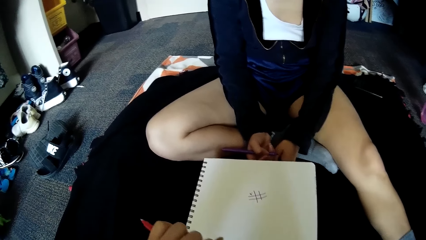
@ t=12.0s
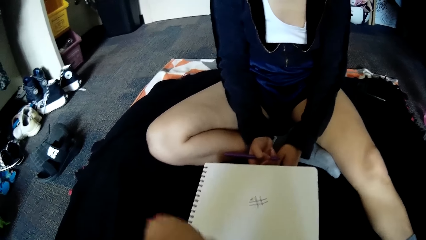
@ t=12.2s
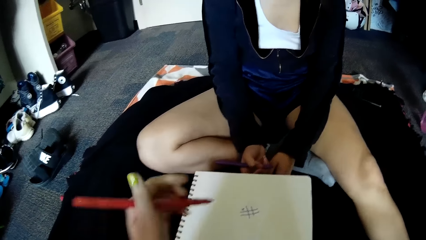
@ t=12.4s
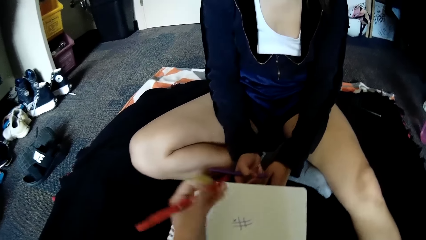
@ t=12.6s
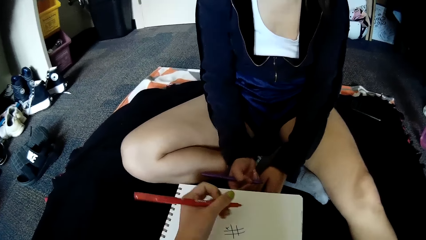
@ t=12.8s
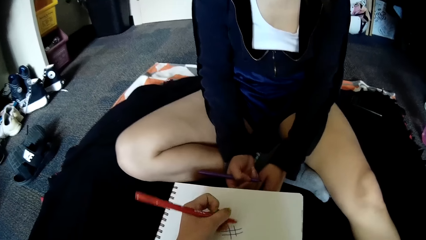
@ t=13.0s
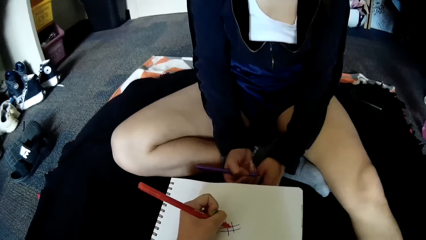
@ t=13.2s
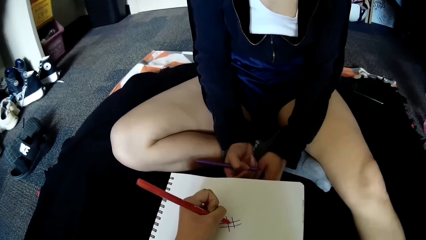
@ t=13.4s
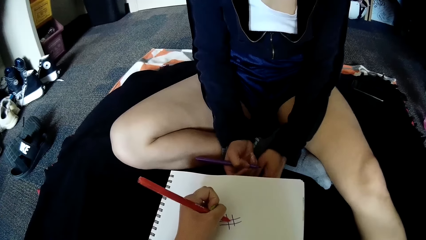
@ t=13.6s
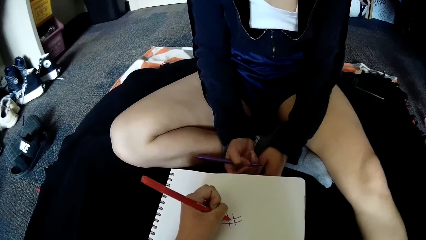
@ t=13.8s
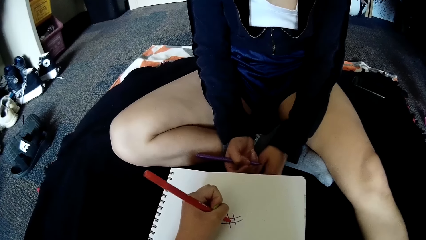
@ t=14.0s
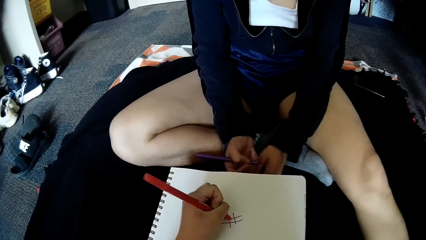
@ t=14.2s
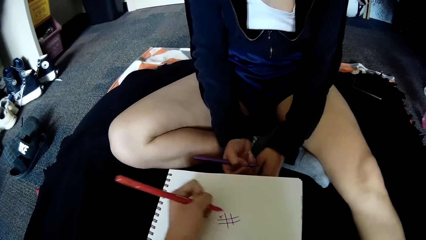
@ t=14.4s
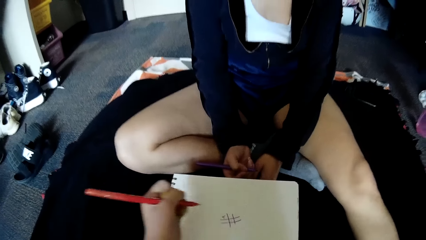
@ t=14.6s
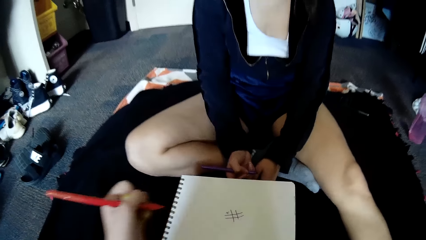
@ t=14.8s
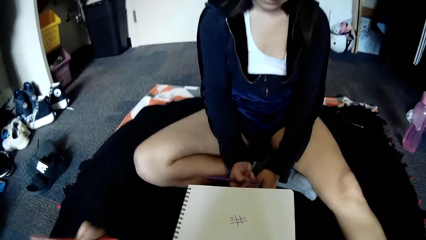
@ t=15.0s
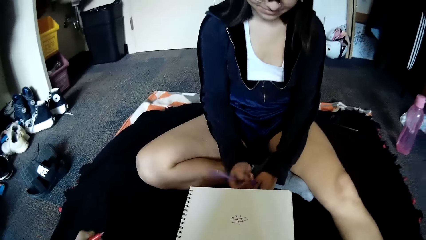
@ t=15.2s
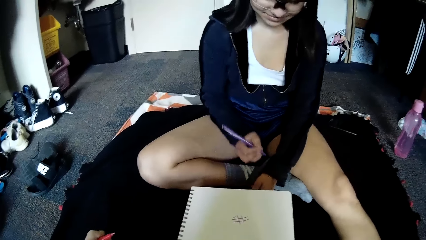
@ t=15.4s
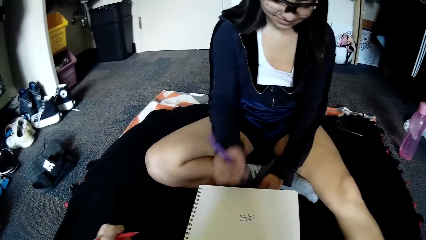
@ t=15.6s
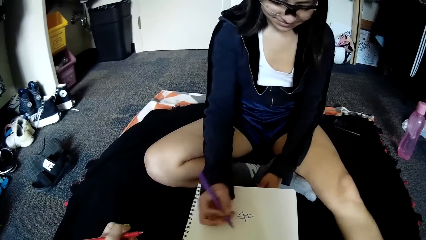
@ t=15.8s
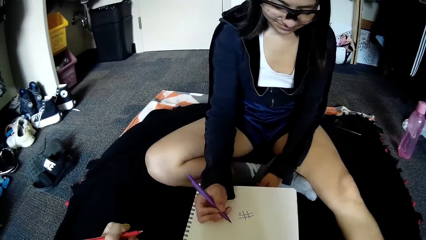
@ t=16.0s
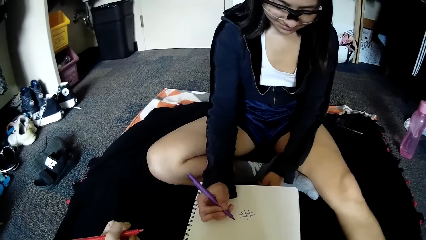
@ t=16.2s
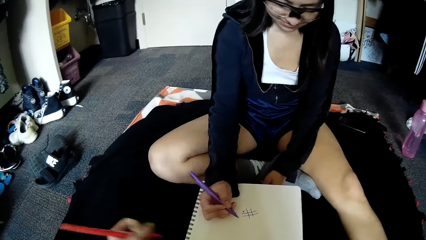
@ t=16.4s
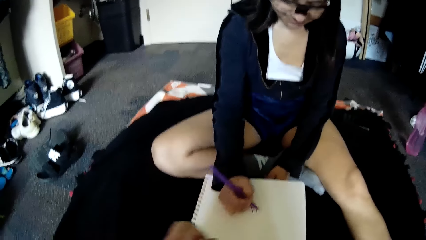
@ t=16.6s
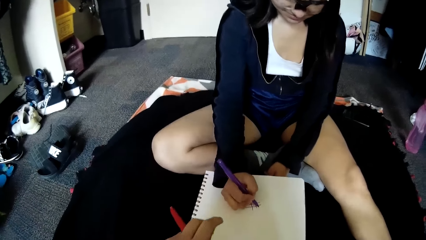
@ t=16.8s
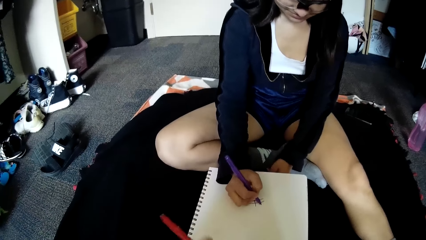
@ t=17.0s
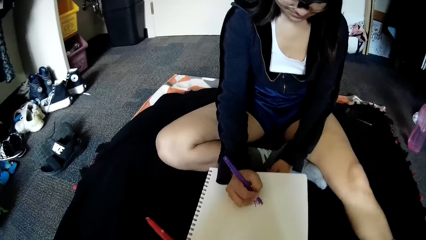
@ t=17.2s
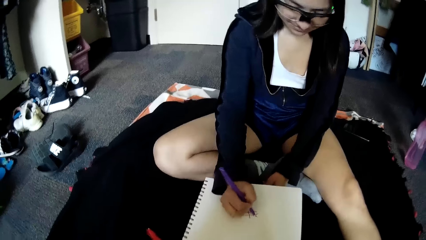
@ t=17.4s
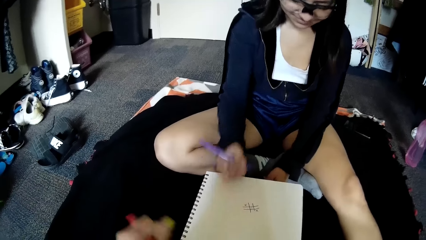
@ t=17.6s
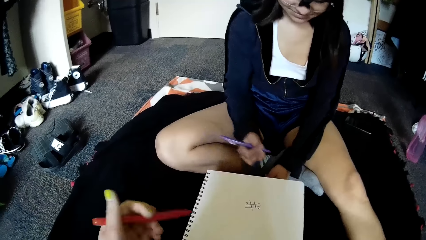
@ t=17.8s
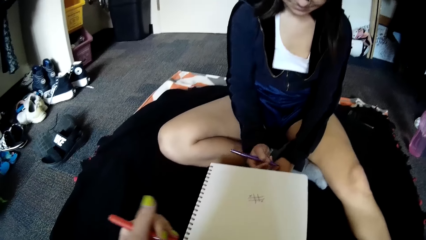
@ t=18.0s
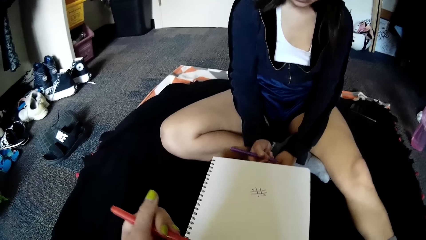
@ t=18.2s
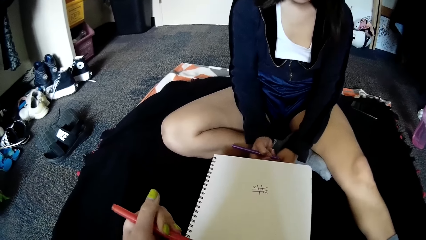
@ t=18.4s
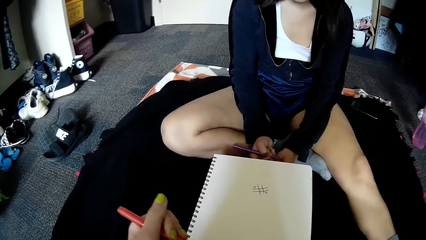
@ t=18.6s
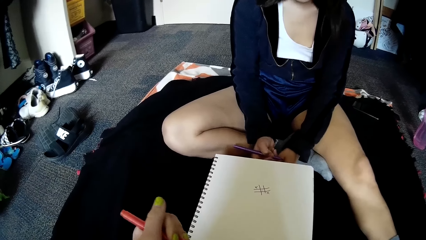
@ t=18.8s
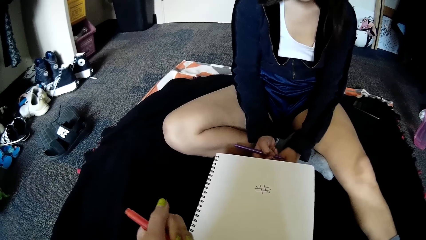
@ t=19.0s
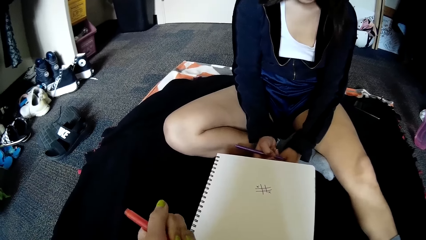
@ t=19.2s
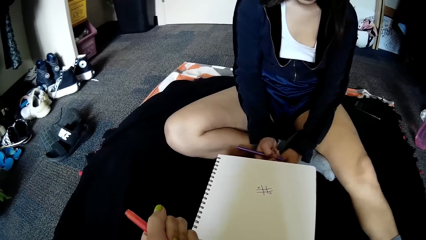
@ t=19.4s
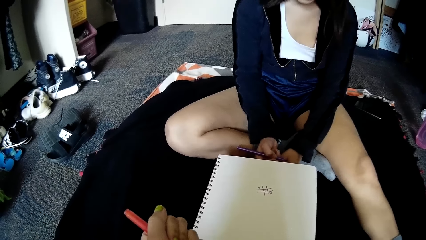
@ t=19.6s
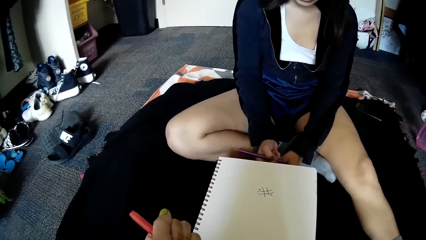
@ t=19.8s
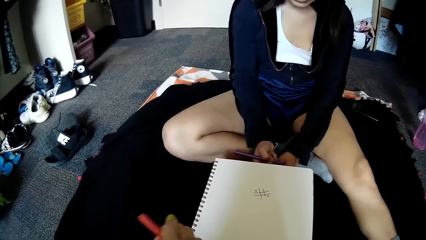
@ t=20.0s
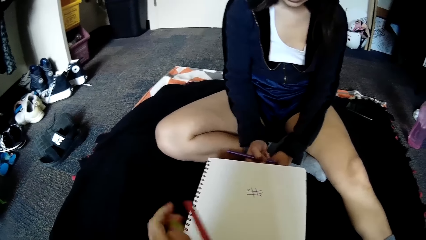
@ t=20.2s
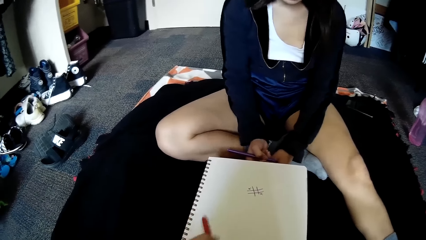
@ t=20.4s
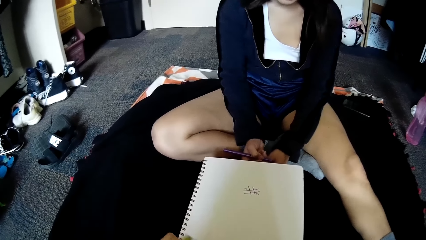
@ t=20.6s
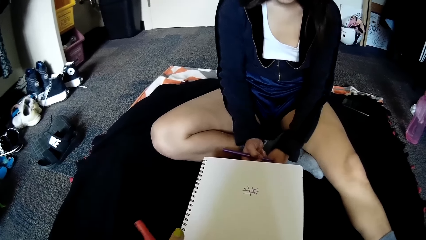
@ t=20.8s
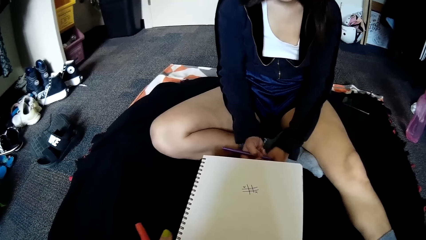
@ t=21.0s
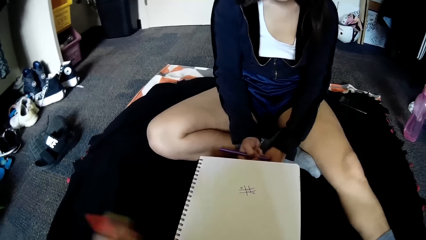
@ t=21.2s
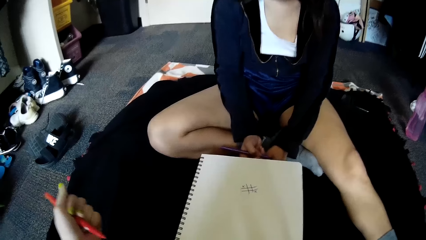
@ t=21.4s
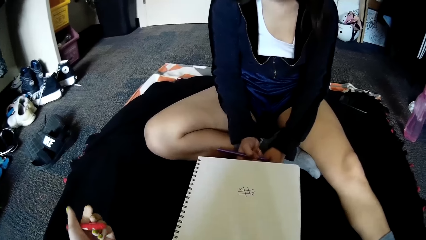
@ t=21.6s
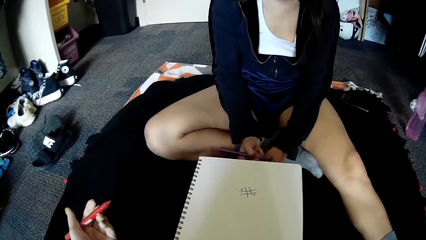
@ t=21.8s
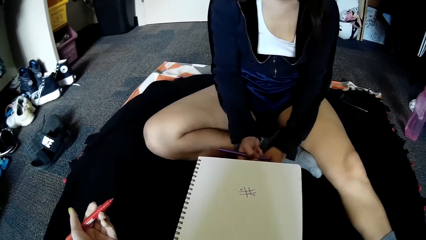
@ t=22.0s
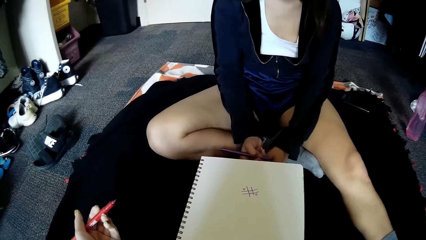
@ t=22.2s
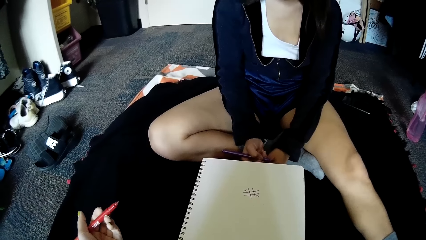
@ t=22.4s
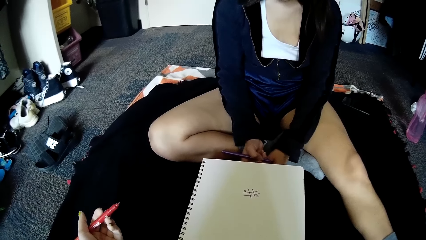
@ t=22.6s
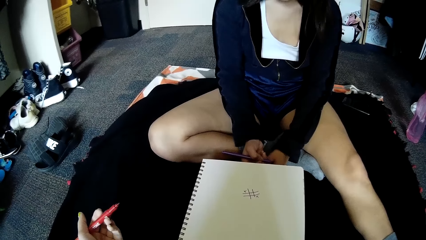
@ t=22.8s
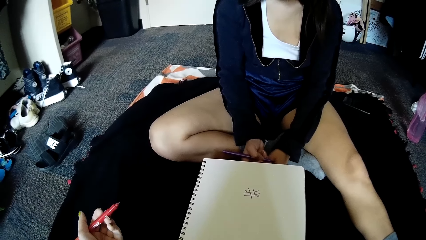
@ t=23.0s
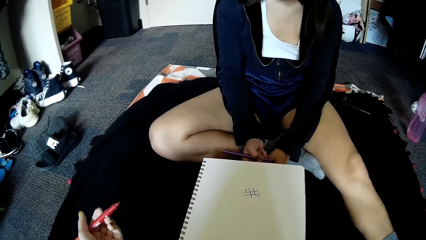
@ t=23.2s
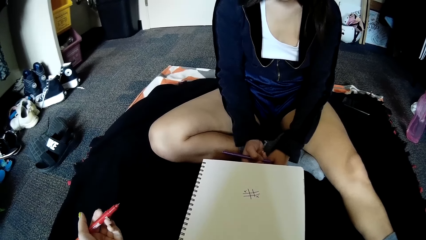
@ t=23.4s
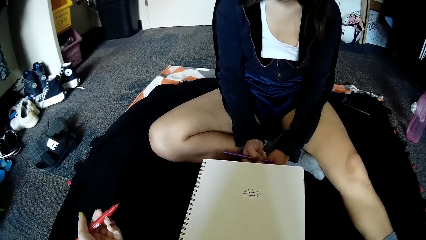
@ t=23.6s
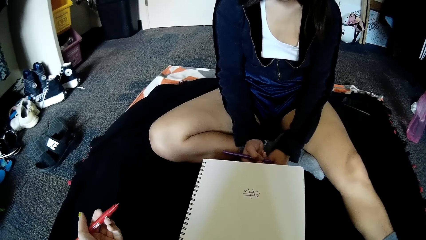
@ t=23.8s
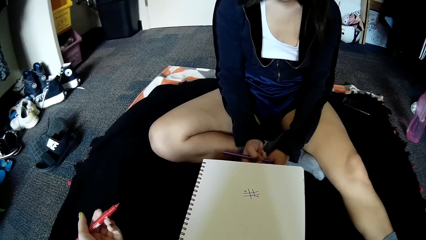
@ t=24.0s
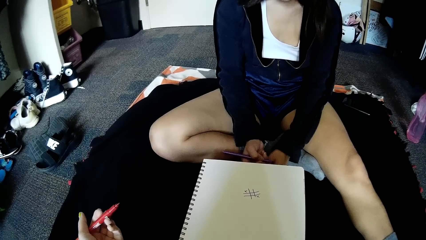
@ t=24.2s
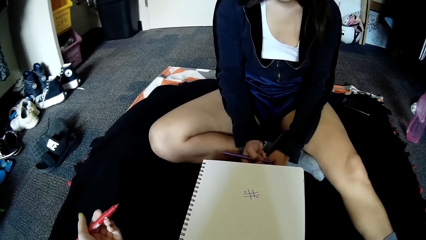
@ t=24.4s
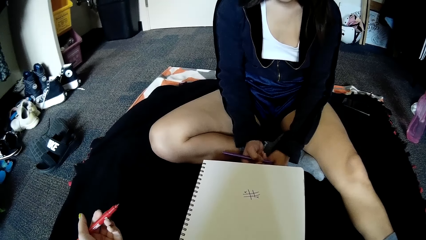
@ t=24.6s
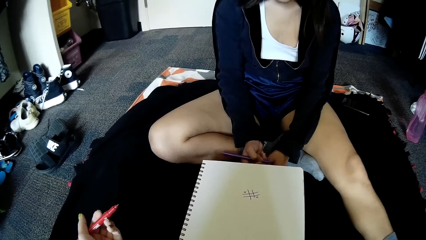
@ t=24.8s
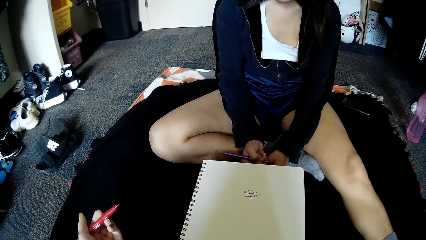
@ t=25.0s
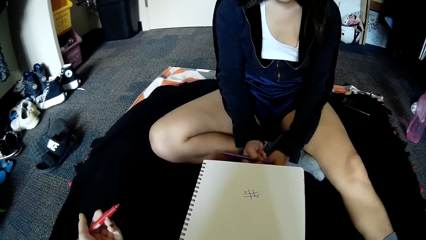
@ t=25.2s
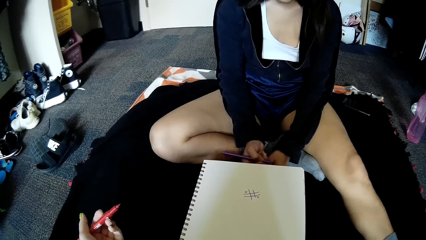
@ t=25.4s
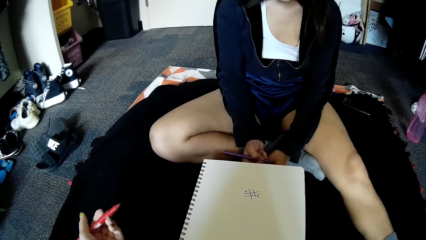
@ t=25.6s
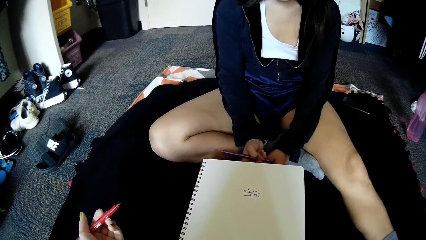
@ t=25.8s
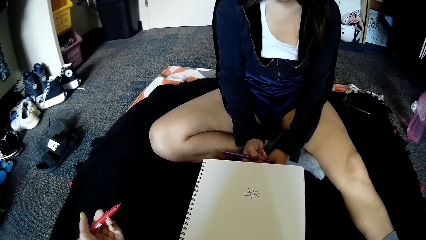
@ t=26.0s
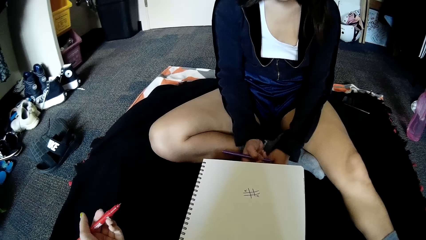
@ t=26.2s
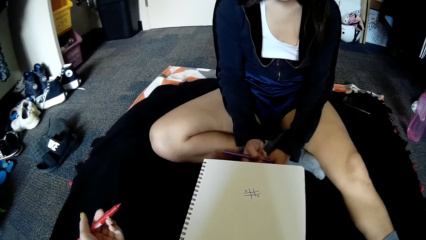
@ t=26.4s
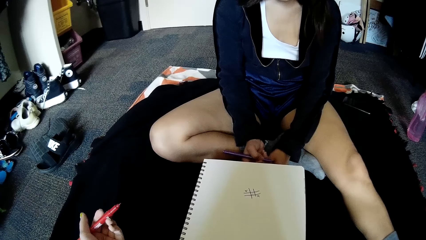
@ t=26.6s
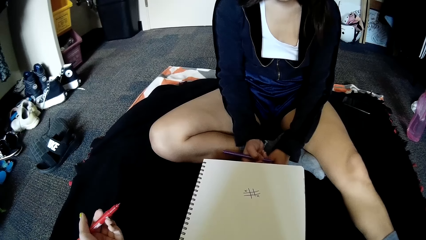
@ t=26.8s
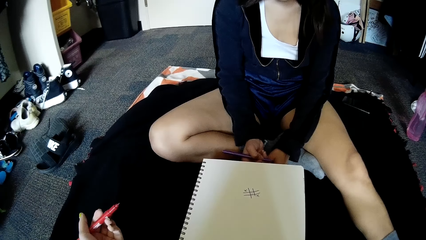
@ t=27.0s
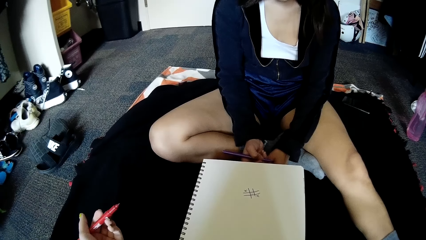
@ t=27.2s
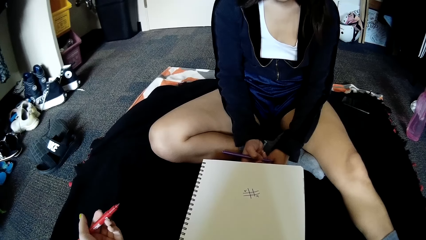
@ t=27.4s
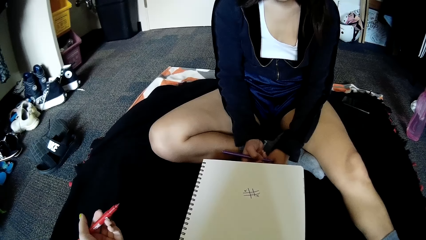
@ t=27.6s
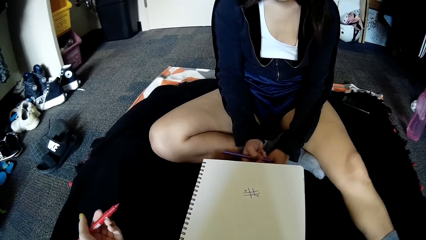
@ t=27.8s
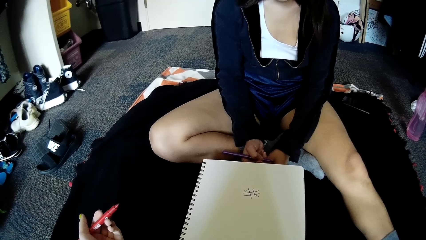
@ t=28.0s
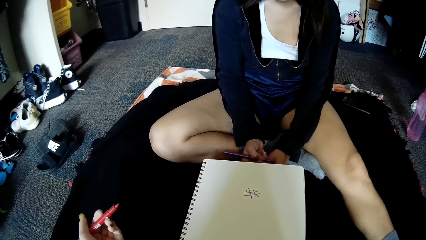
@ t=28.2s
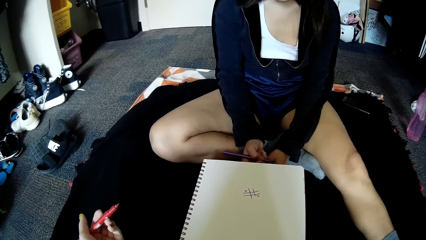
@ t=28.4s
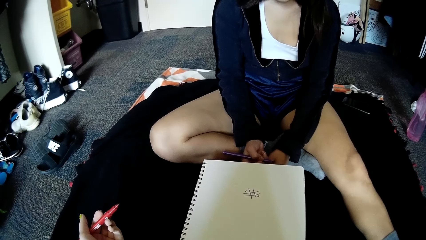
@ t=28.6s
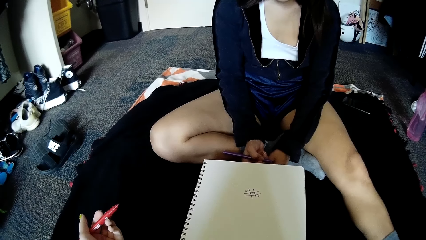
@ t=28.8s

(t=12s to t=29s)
The camera wearer writes on the book on the floor with a pen in her left hand. She converses with the woman. The woman writes on the book on the floor with the pen in her right hand. The camera wearer closes the pen with the cover in her right hand. She removes the pen from the cover in her right hand.
